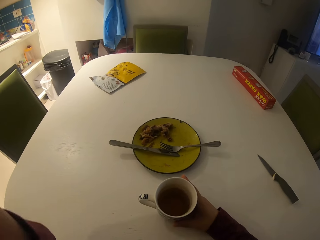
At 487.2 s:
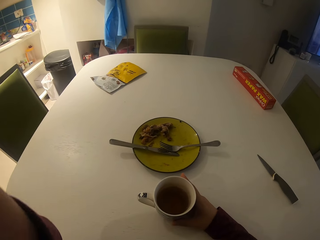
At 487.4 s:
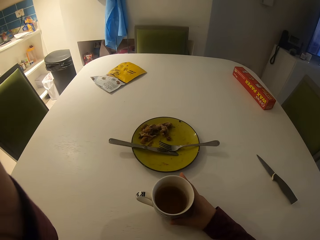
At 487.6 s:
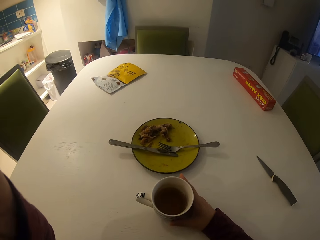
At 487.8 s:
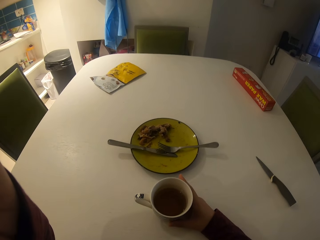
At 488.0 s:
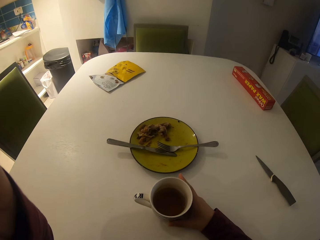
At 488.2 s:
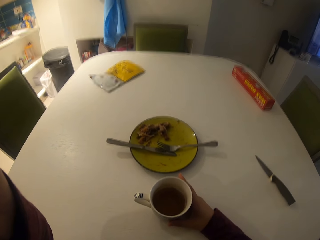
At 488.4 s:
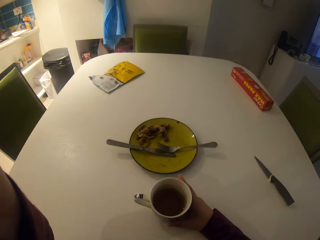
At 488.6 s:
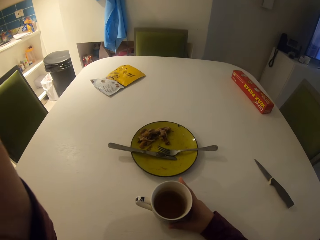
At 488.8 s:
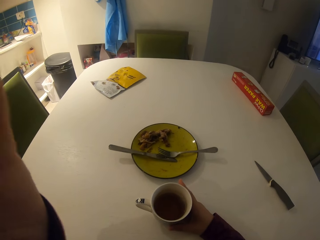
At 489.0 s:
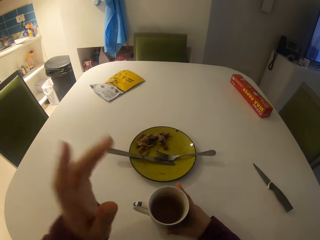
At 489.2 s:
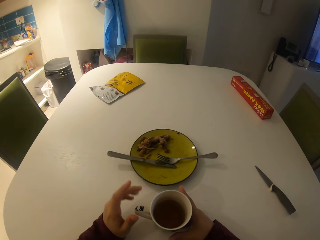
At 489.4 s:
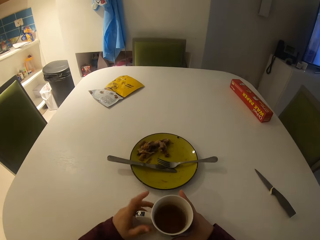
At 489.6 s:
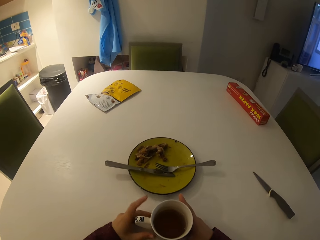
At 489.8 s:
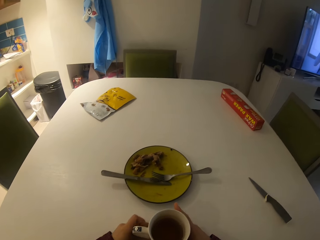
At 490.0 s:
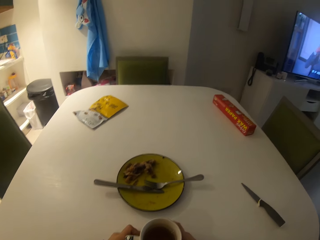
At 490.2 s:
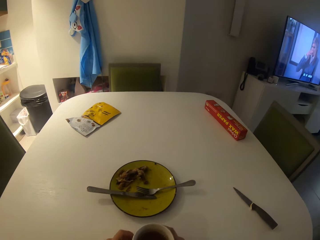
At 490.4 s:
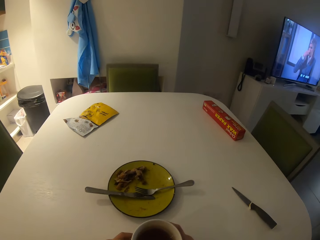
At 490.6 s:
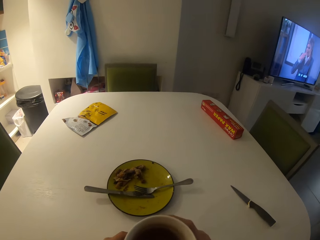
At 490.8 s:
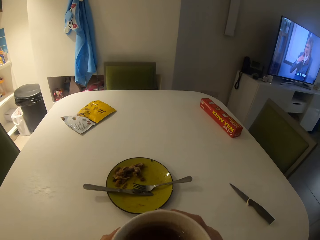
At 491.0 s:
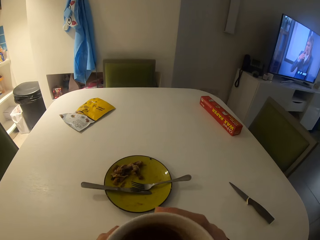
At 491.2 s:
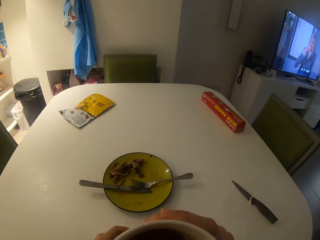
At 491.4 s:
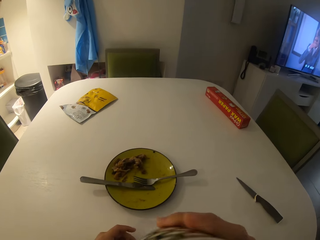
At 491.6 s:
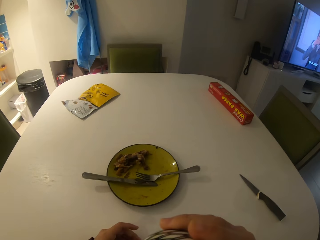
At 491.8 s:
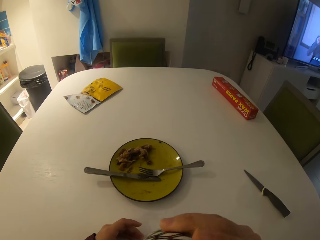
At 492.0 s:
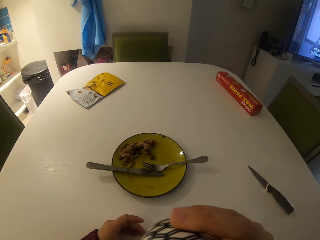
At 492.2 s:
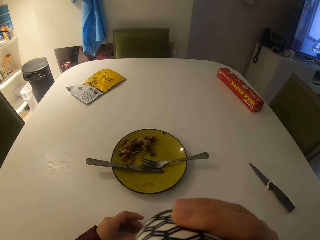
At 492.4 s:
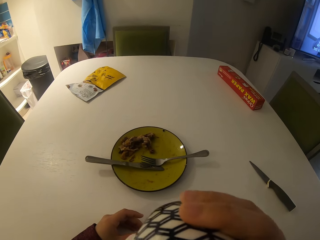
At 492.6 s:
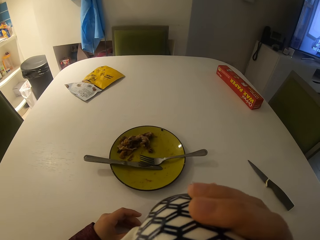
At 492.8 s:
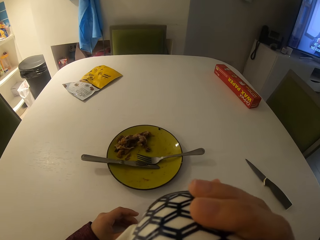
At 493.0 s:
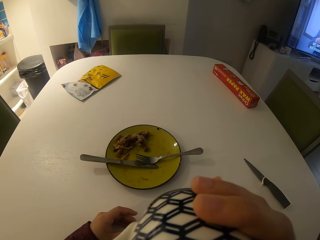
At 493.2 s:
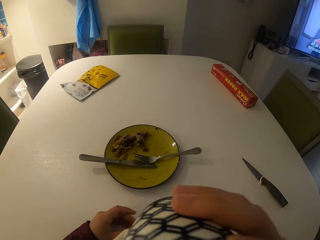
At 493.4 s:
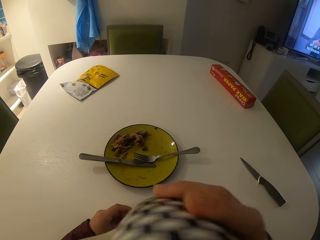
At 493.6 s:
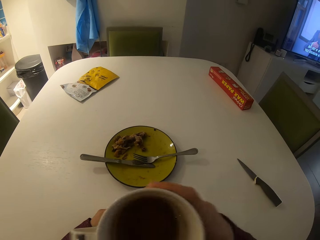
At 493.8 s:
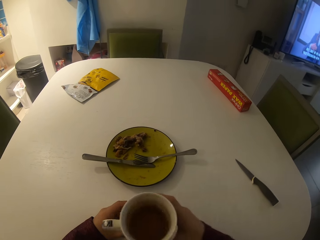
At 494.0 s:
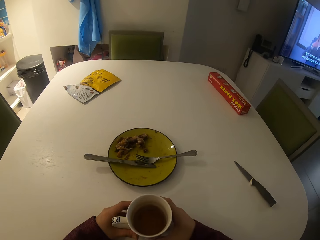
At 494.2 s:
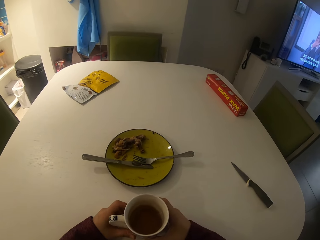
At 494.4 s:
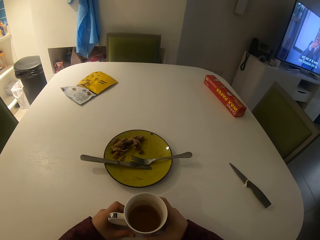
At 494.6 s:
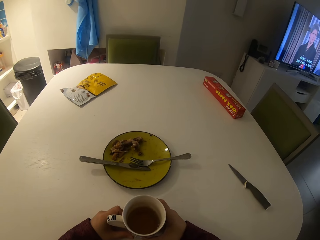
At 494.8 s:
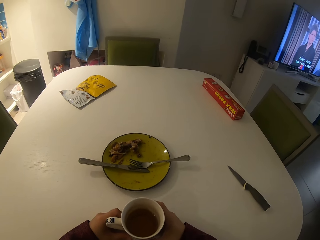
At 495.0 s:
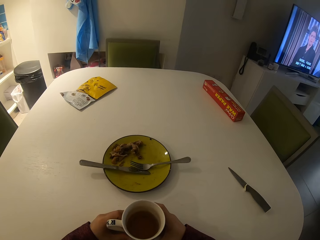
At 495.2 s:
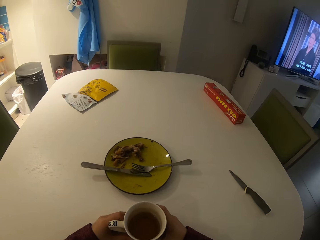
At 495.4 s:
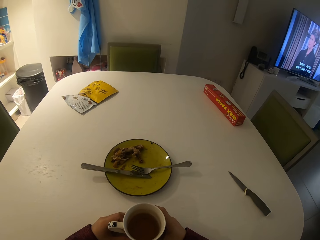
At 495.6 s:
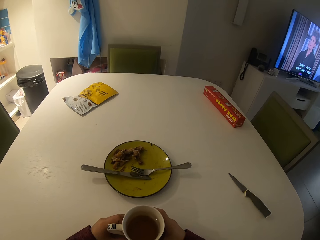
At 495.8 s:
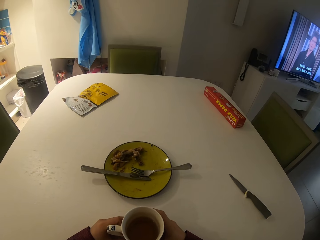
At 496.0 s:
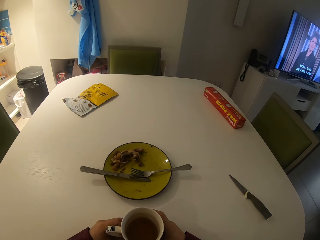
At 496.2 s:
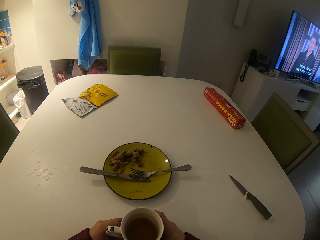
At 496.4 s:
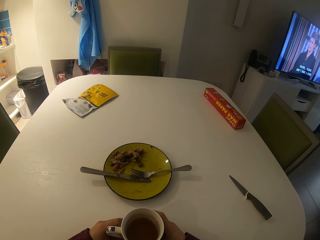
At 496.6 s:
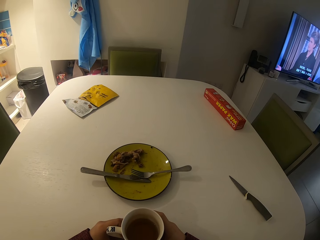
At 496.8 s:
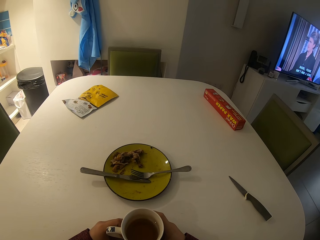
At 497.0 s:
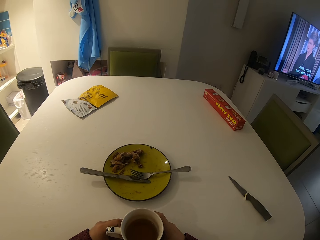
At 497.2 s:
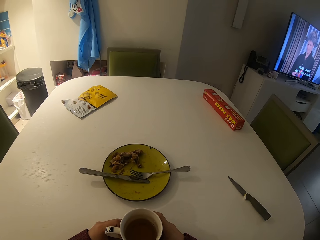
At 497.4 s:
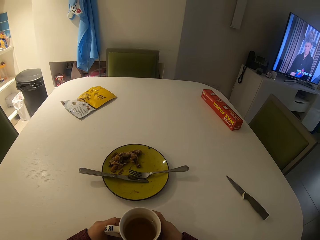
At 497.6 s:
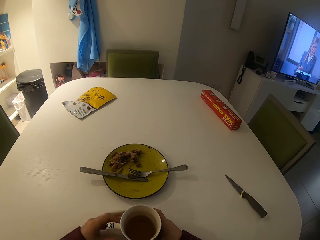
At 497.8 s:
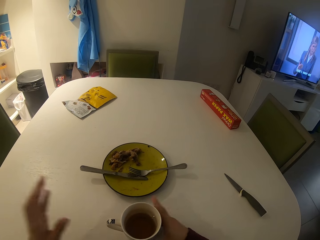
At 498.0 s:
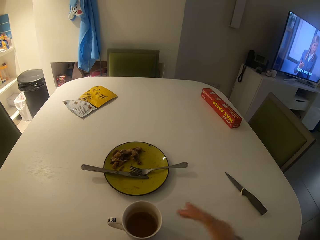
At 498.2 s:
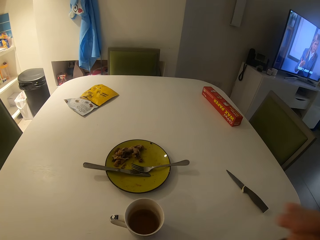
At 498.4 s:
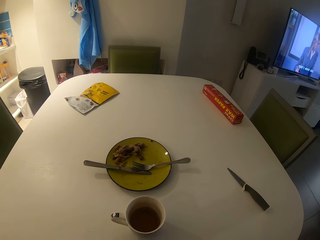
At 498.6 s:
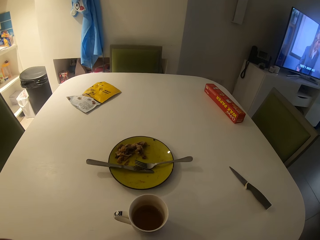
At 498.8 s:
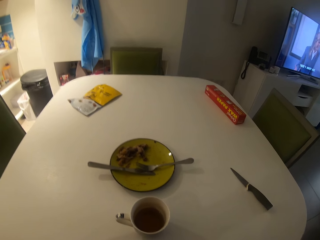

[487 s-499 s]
The camera wearer lifts her hand. She holds the cup or mug with both hands. She drinks coffee from the mug. She holds the cup with both hands.

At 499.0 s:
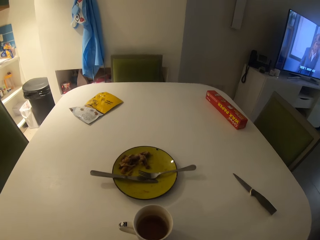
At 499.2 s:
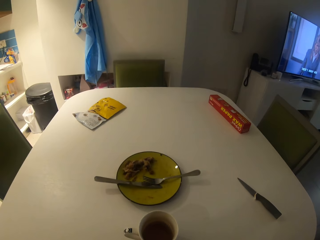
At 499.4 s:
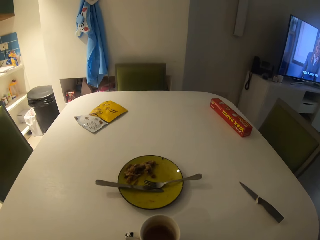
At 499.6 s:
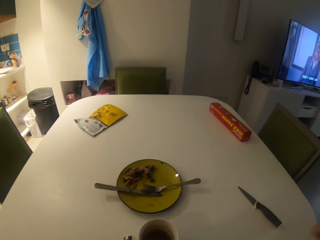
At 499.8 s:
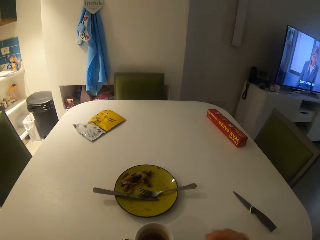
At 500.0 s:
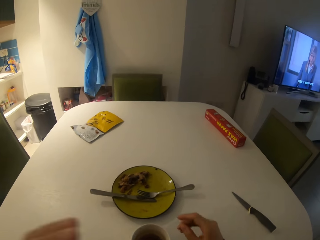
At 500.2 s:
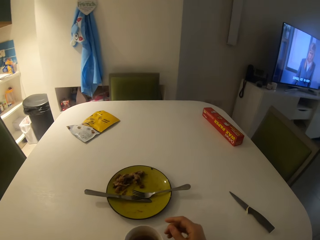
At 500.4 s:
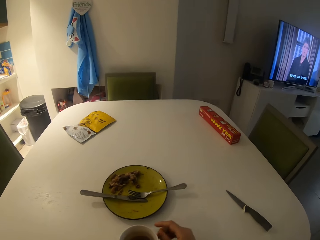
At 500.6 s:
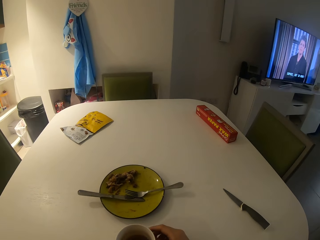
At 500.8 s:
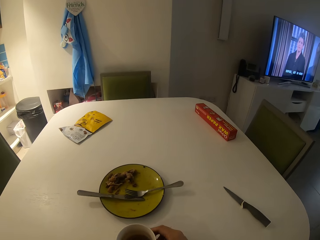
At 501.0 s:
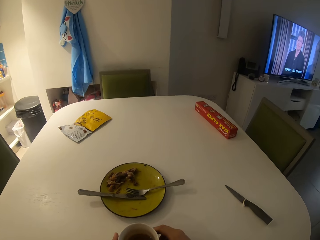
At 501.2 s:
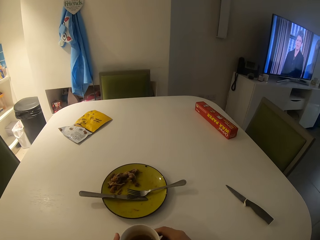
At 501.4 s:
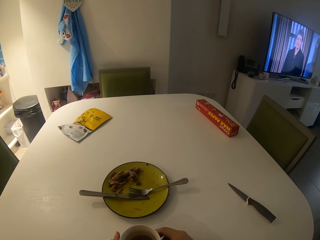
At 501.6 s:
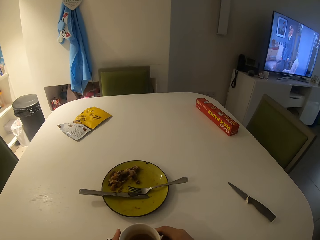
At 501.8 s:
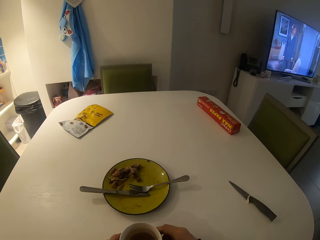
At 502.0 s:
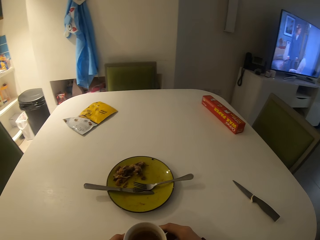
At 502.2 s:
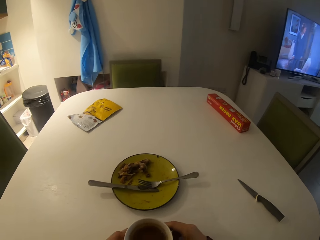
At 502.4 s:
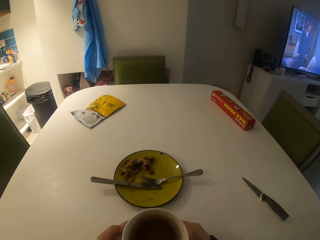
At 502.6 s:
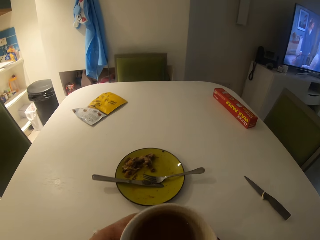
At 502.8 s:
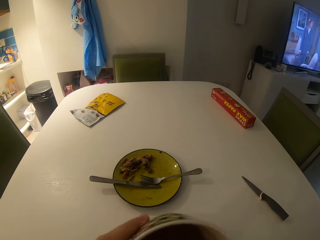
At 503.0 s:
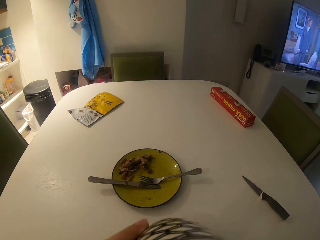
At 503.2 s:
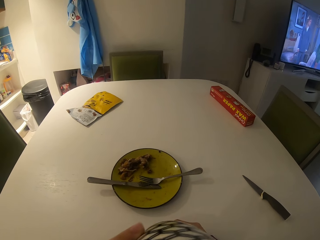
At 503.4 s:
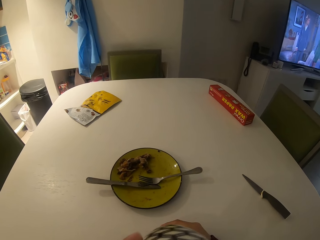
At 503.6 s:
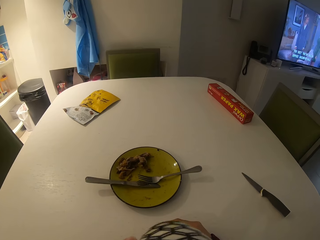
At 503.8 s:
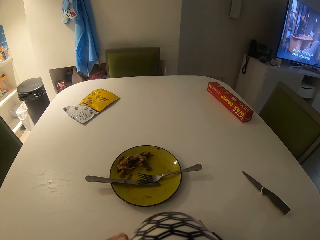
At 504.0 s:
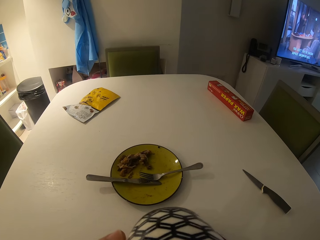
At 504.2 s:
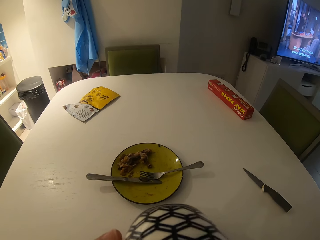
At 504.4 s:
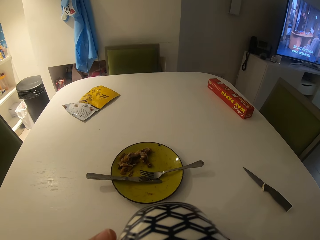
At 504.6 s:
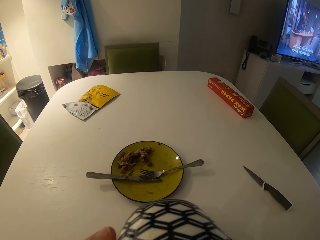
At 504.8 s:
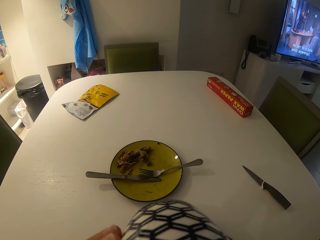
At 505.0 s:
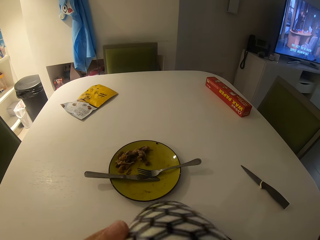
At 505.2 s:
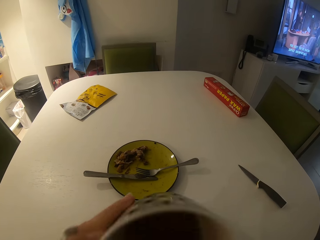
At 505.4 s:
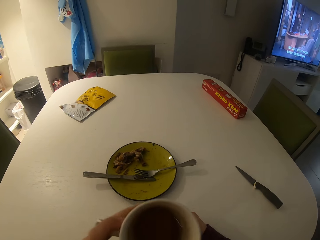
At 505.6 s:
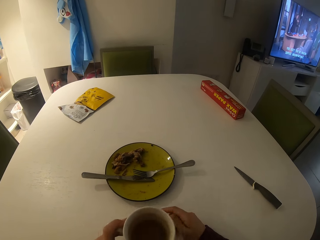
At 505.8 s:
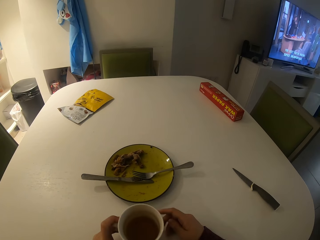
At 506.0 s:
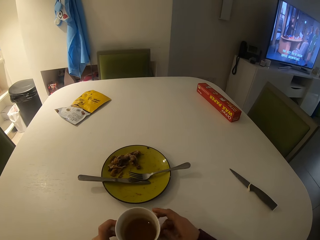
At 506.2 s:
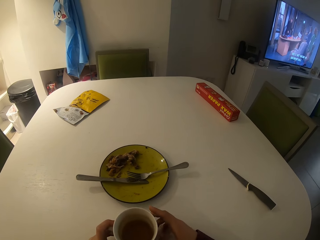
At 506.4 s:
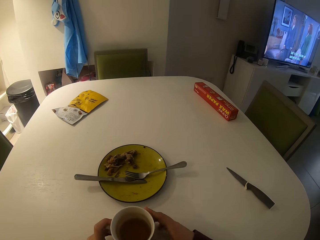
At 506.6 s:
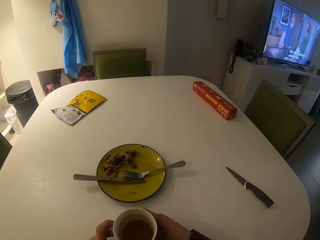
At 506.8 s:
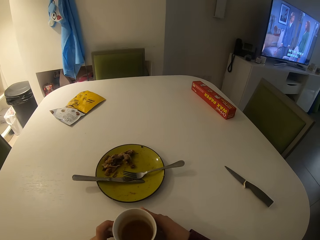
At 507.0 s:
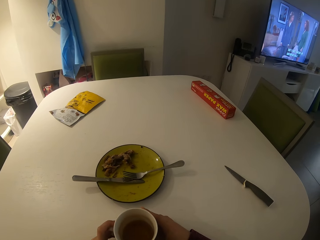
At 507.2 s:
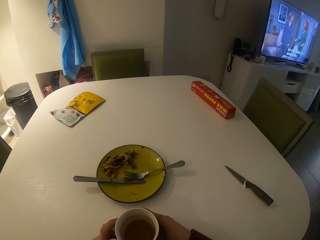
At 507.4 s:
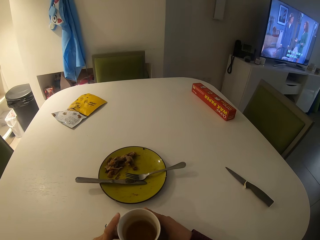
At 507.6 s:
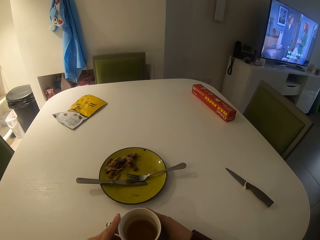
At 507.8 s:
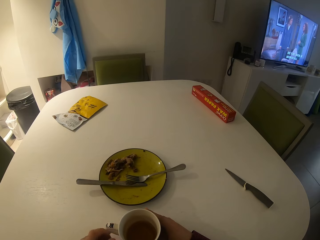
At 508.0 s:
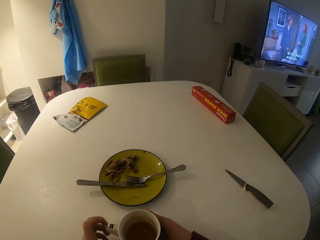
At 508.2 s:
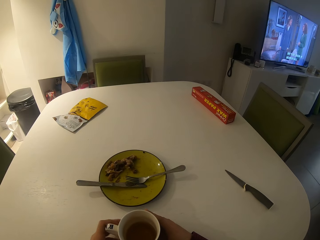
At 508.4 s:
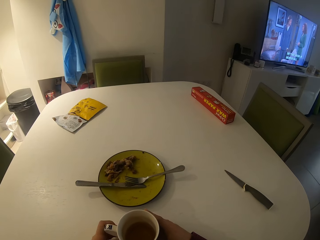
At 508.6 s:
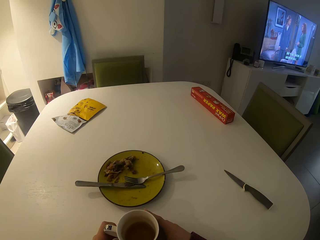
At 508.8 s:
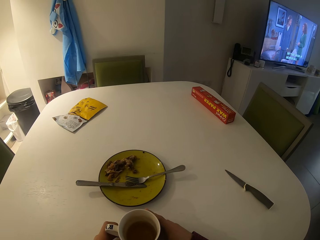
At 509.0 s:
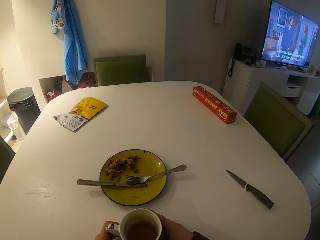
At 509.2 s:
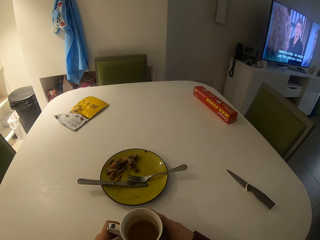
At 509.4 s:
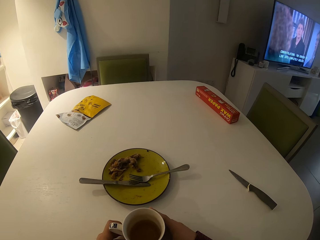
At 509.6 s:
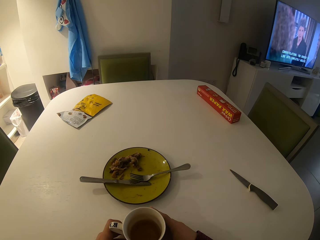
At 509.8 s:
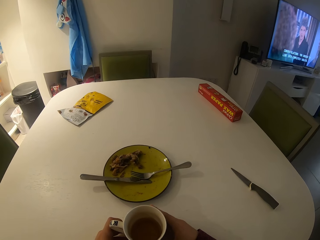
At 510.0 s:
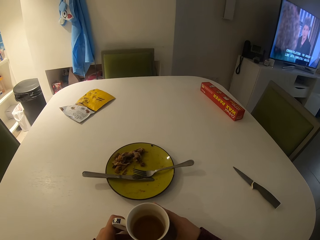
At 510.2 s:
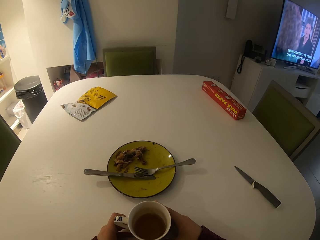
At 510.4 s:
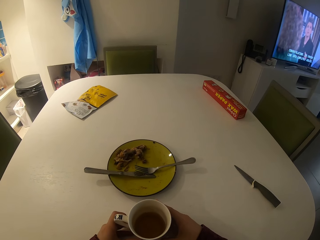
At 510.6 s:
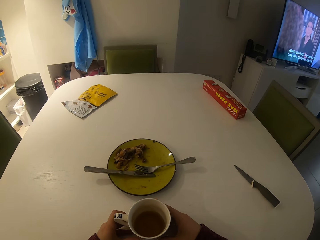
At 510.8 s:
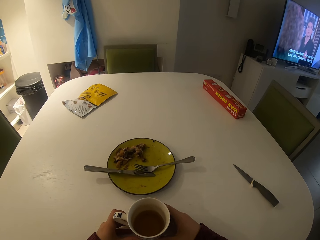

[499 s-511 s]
The camera wearer drinks coffee from the mug or cup. They hold the cup with both hands.
